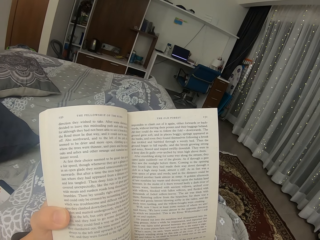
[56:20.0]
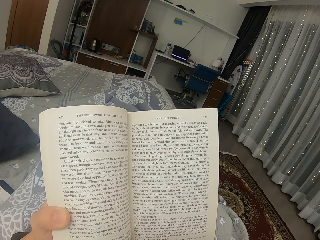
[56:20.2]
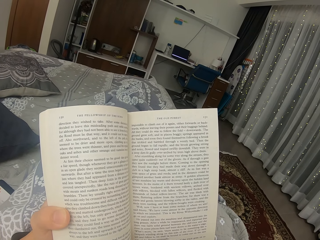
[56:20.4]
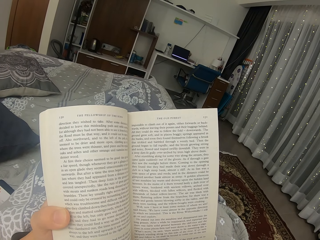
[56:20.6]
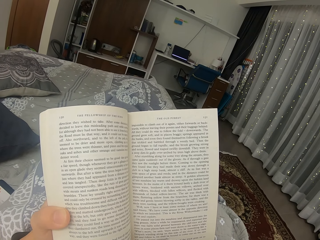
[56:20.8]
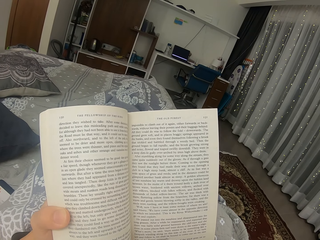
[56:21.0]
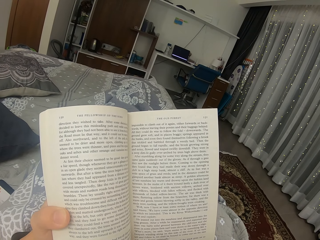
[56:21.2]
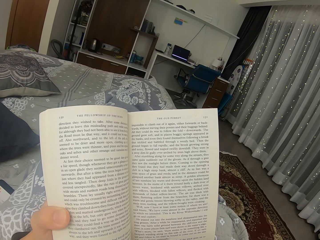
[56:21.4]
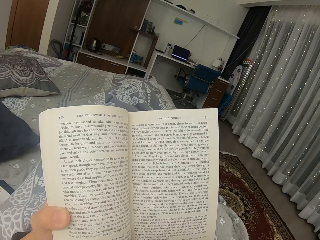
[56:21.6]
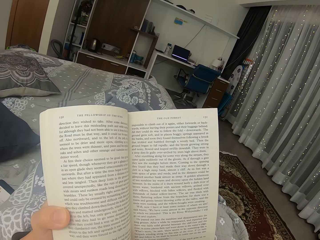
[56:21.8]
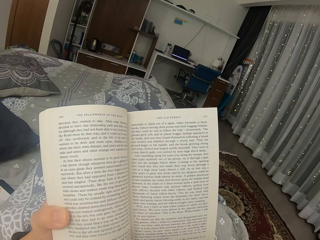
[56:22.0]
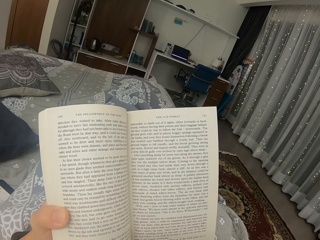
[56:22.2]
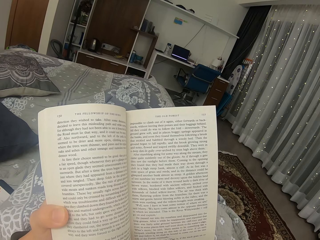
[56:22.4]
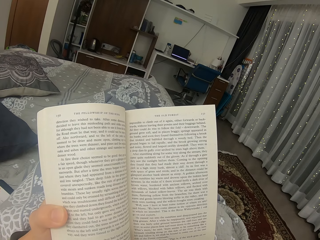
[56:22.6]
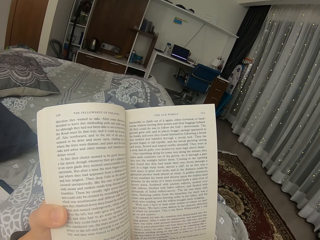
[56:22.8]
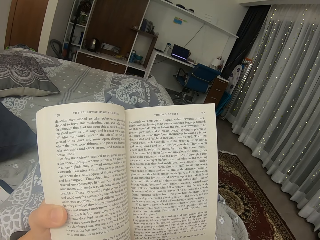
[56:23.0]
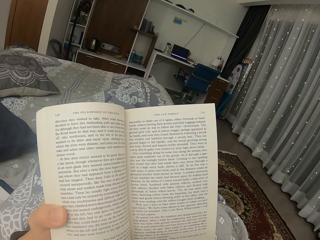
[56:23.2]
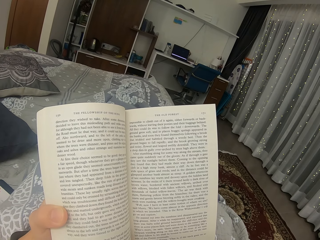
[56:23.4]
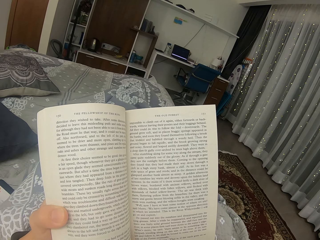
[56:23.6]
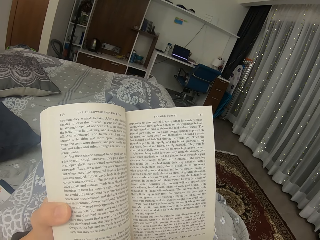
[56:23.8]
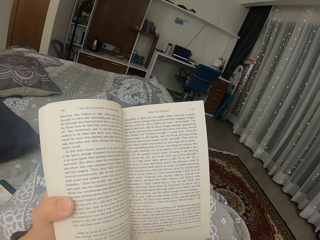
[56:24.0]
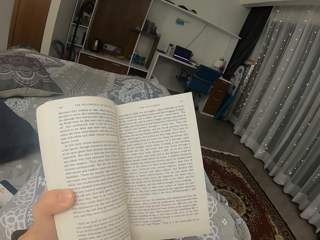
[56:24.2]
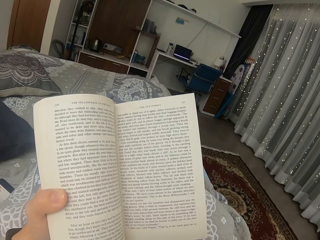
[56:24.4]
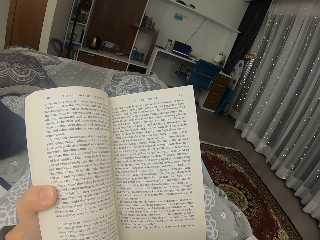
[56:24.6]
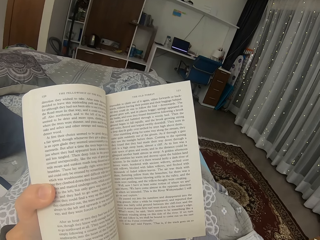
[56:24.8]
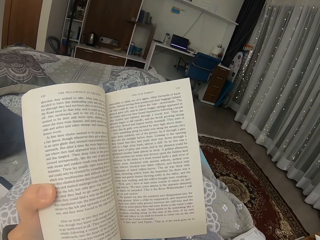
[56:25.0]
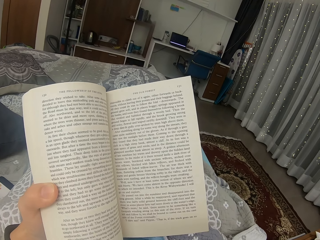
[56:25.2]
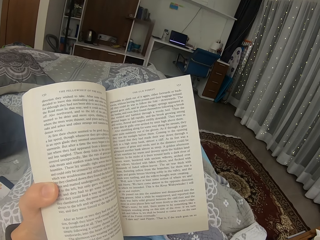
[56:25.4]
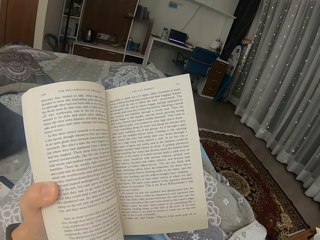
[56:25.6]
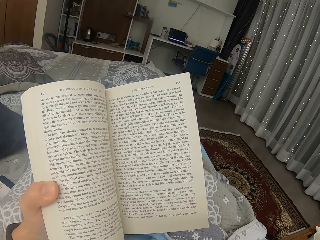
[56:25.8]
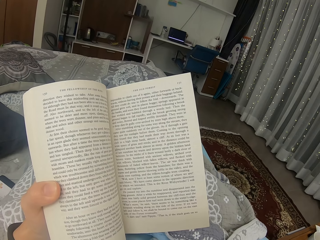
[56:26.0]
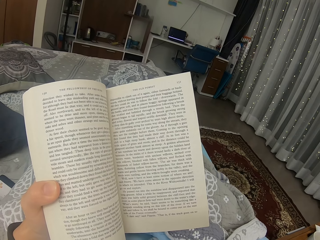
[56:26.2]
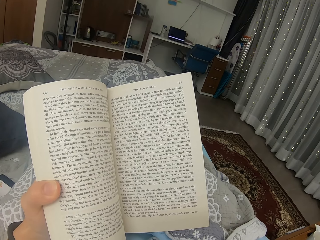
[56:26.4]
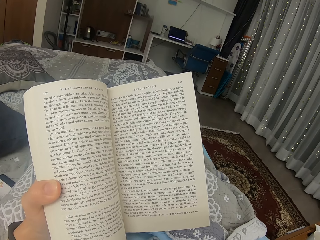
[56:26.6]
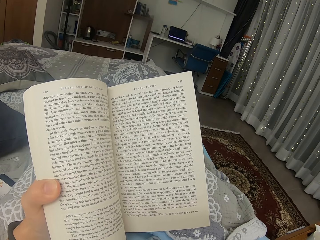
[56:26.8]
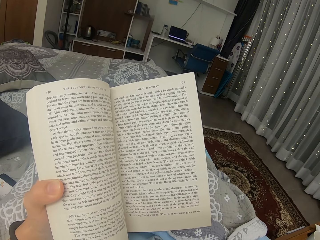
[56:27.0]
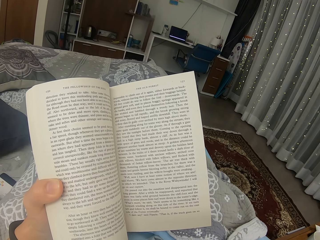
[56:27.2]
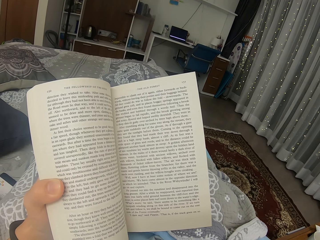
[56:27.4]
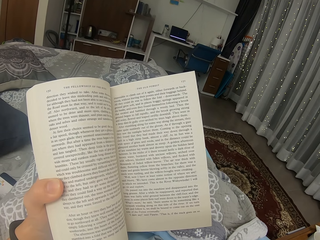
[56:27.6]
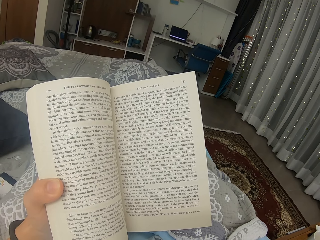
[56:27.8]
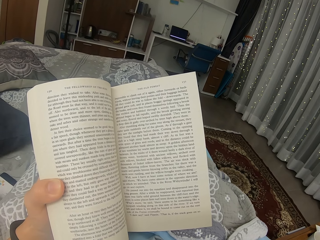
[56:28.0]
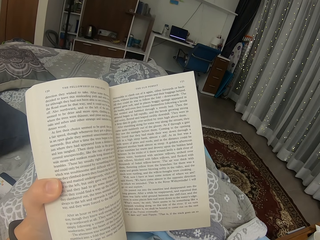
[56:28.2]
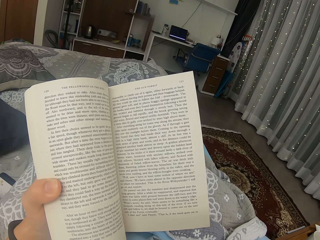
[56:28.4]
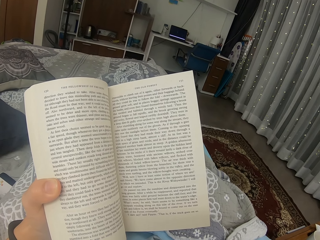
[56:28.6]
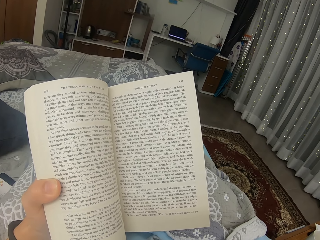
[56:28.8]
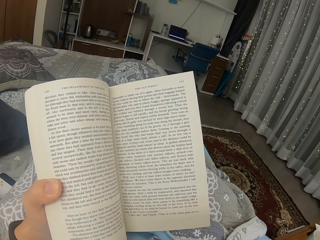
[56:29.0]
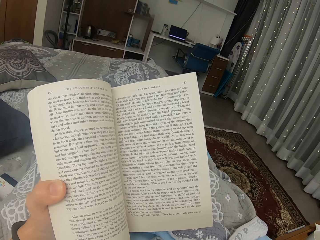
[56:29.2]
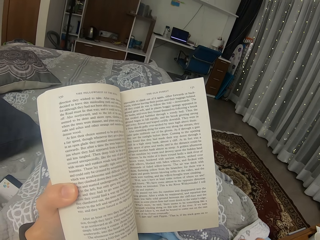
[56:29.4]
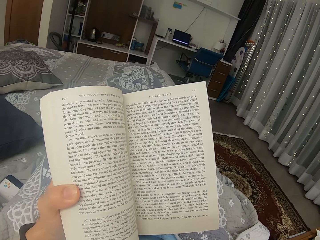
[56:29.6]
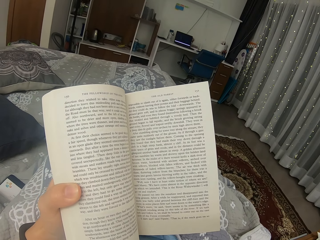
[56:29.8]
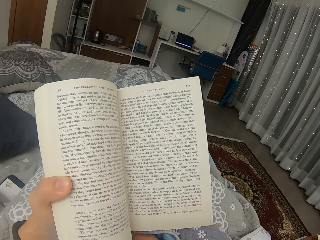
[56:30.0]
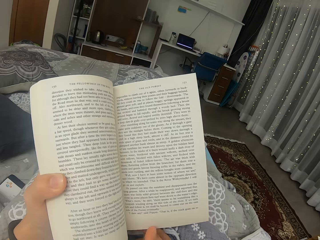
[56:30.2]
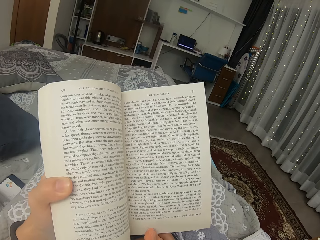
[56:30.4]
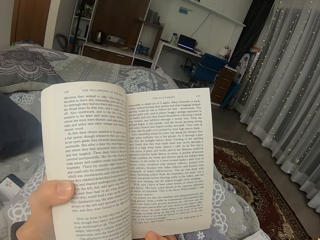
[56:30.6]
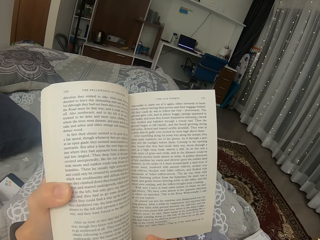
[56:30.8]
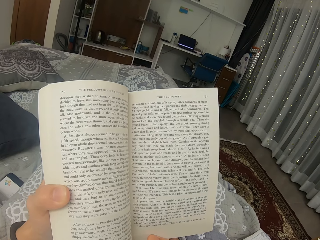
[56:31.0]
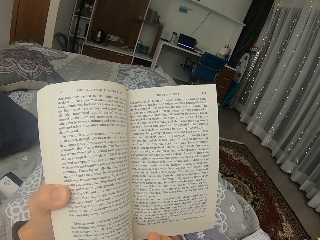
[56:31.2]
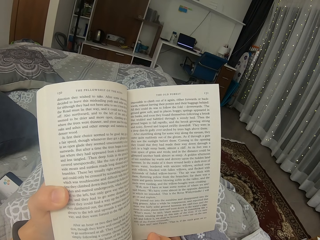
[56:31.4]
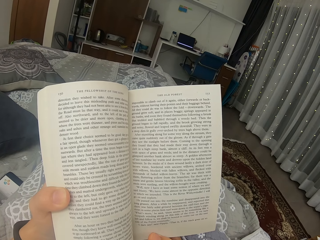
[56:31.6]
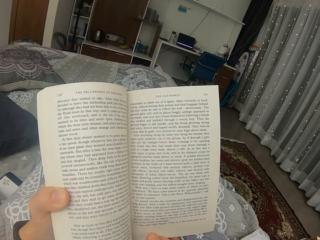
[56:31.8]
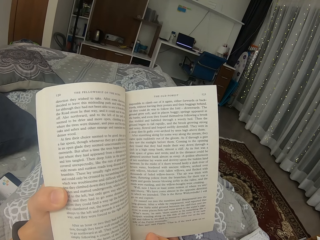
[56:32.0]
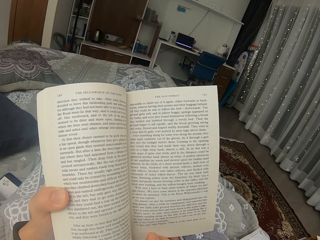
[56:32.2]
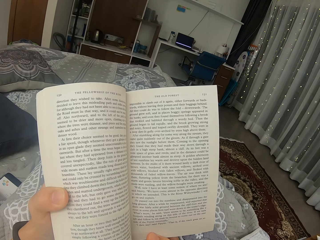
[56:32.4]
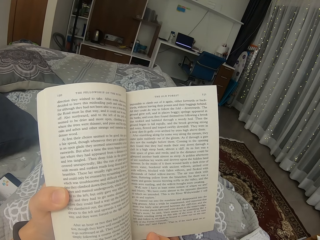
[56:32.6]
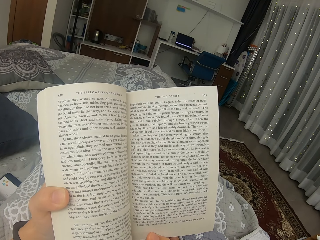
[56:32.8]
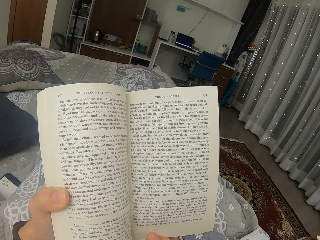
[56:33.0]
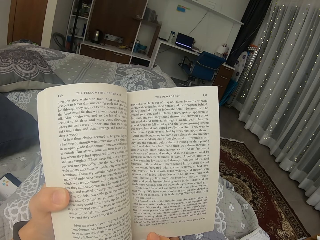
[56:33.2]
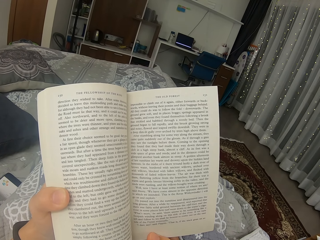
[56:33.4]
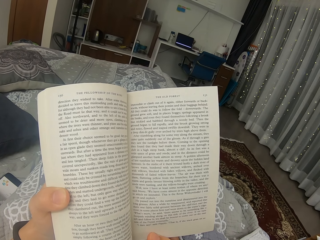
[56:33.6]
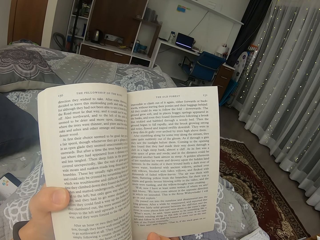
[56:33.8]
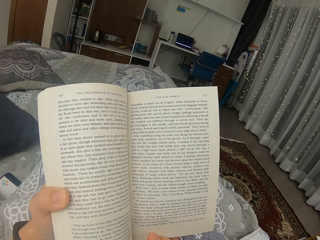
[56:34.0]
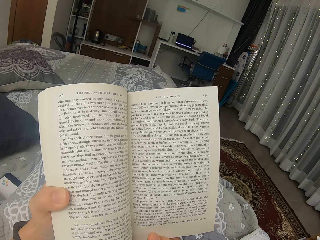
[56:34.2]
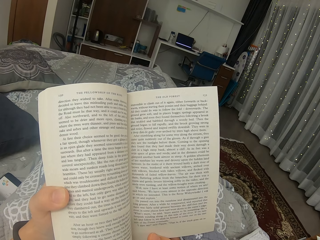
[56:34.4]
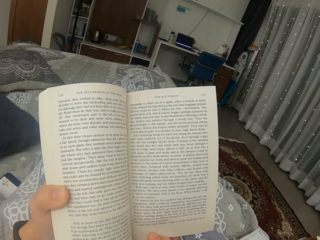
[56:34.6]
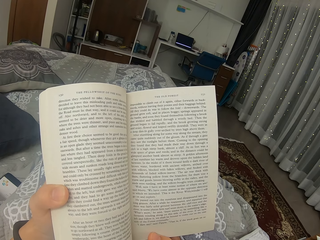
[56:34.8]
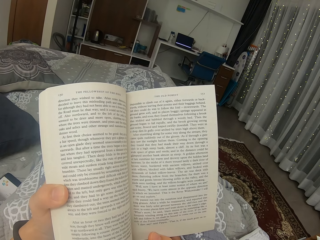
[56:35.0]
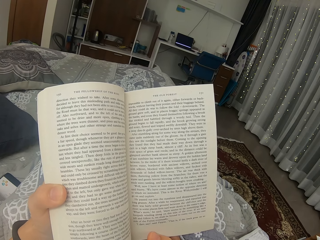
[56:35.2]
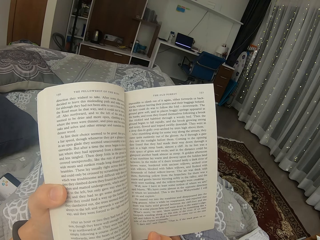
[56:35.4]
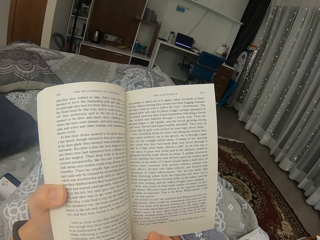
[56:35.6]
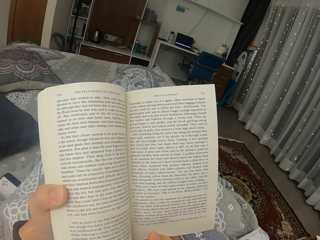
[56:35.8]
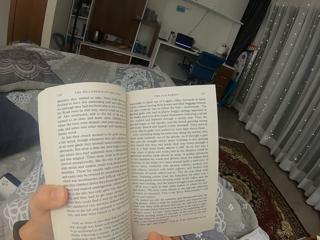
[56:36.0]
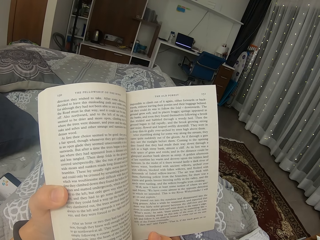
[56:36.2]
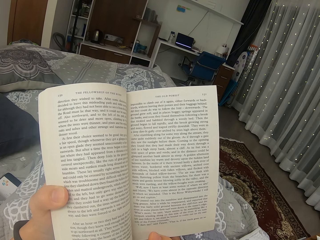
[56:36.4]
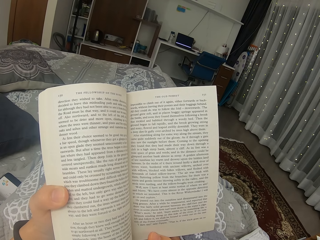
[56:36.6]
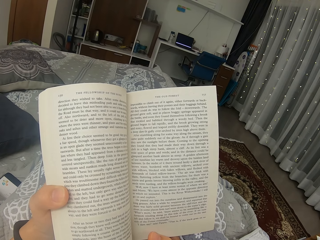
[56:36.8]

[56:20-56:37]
The camera wearer moves a book. They read the book. They hold the novel with a hand. They read the novel.
